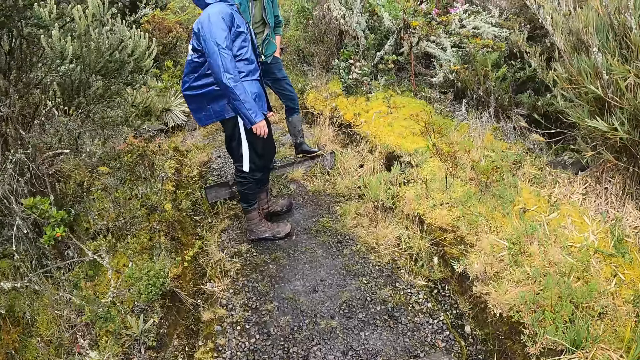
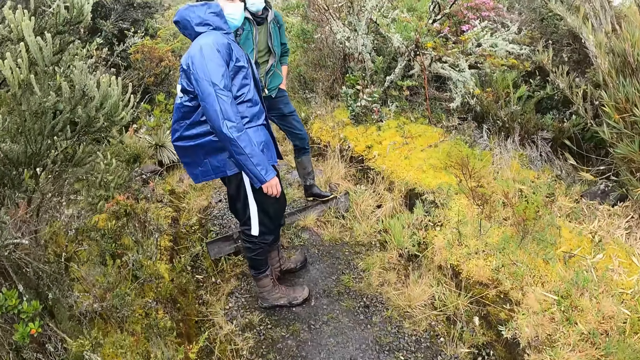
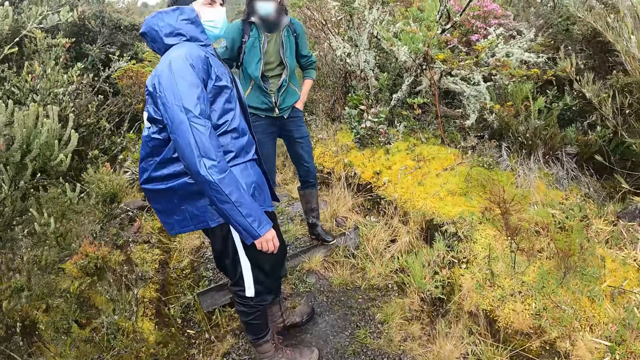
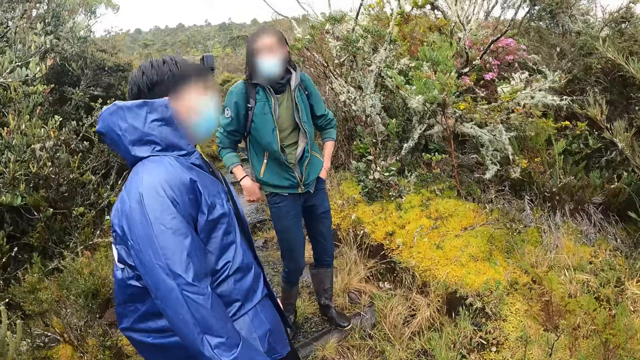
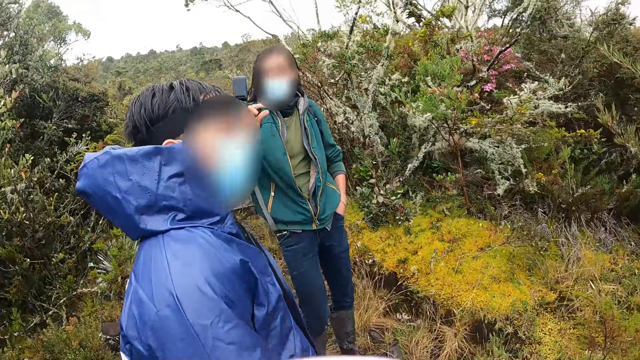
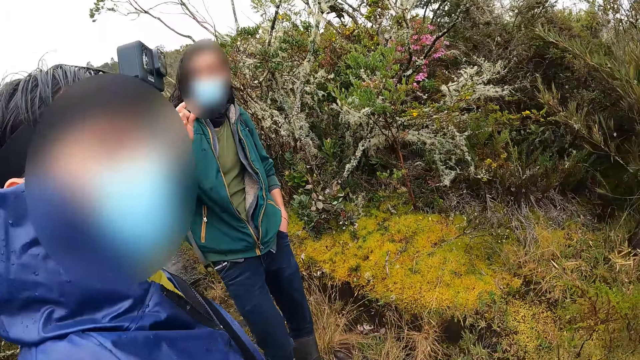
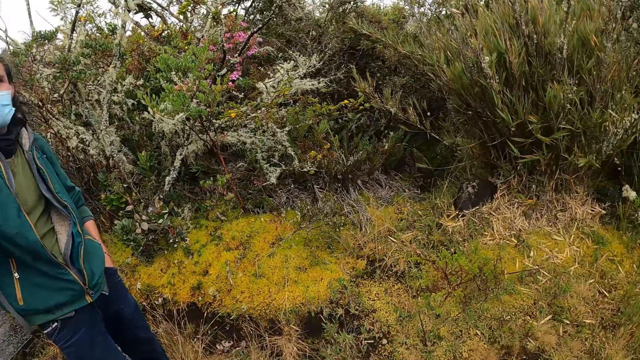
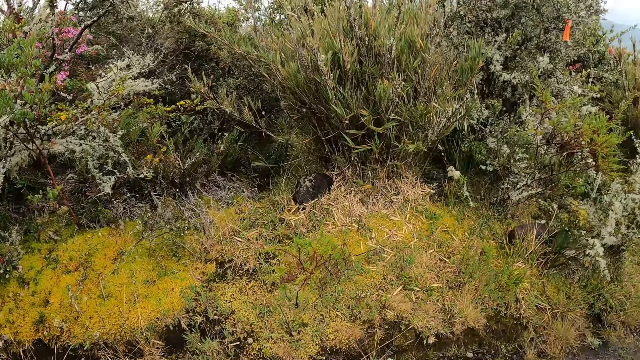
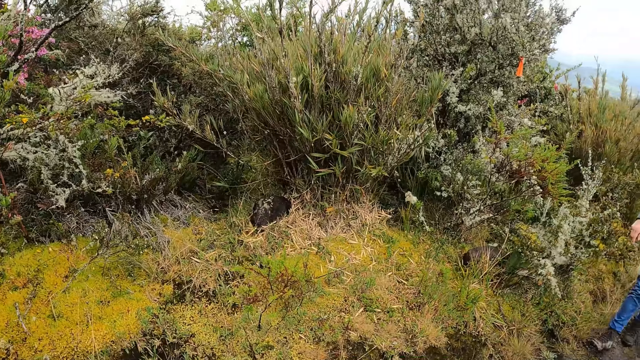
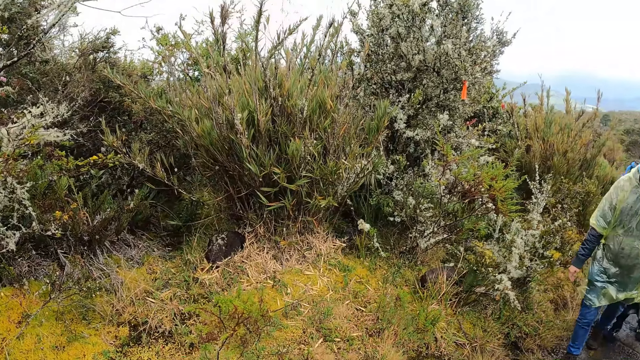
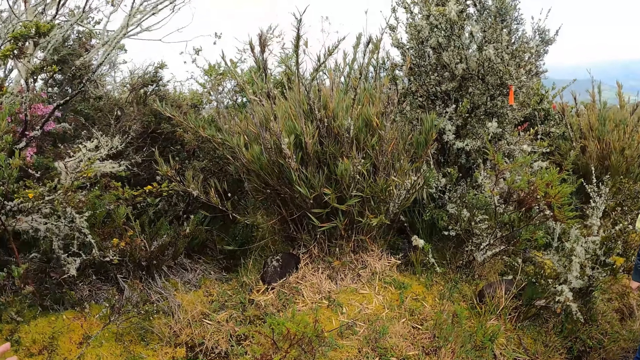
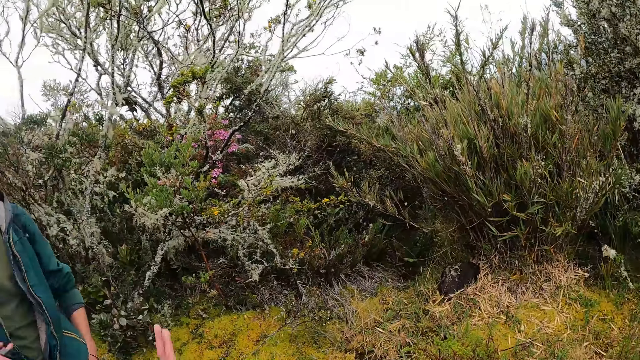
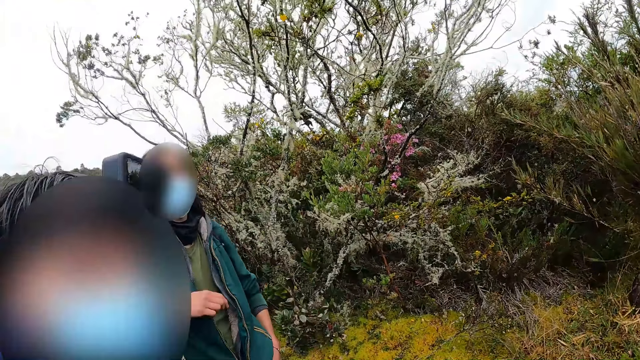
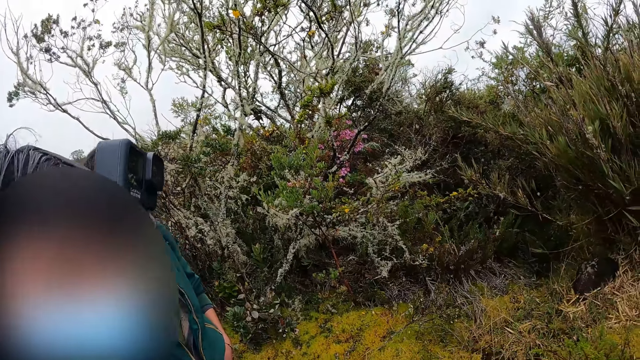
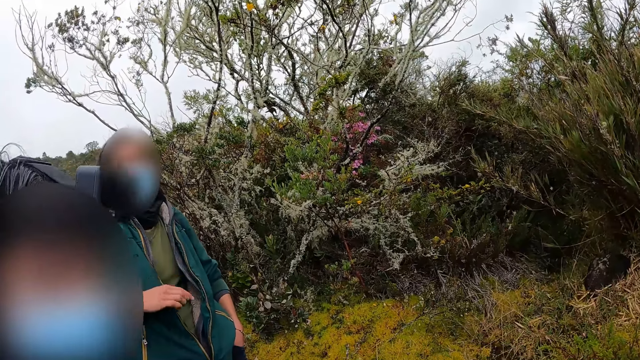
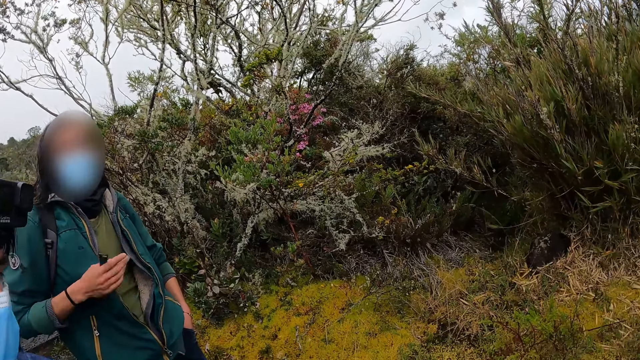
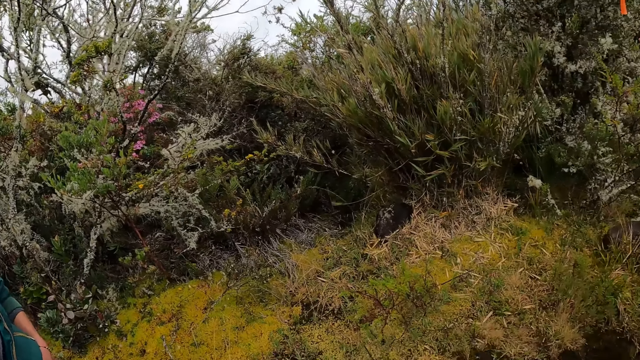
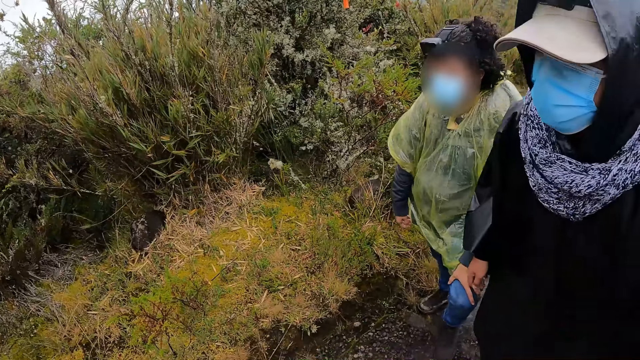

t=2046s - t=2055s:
A man interacts with another man. The camera wearer looks around. The first man swings a sternum of a bag with his right hand.

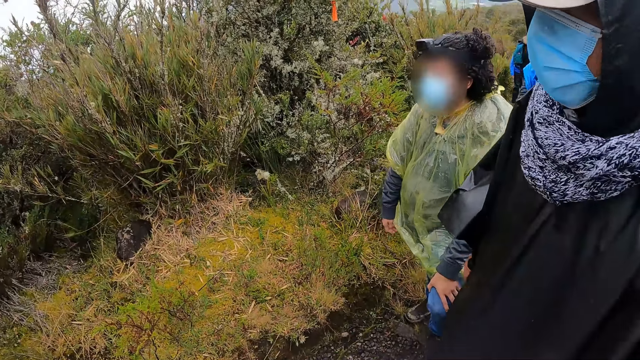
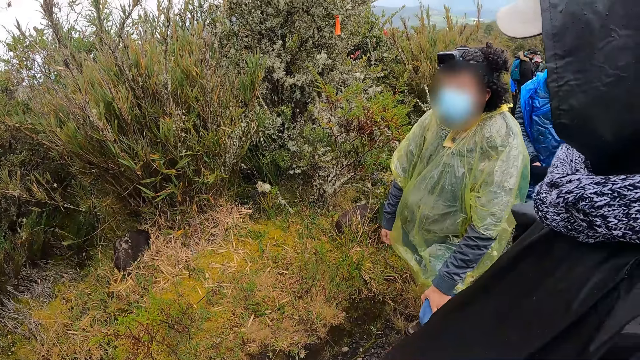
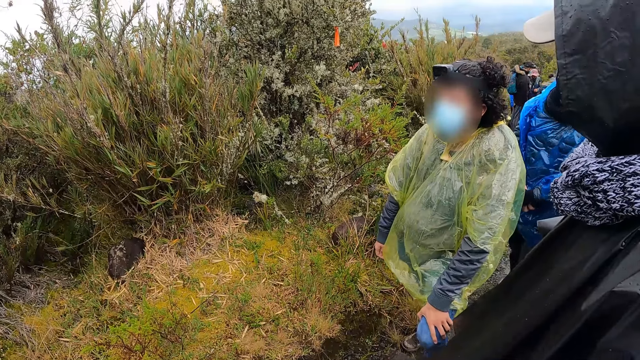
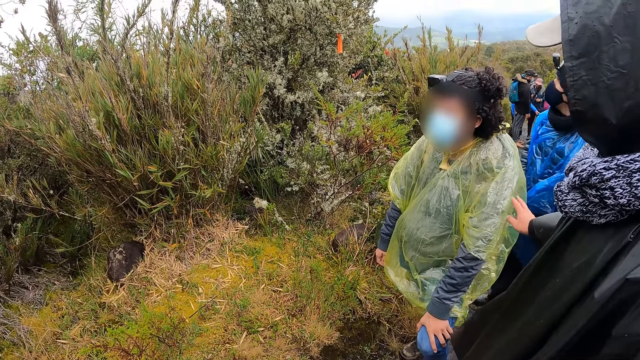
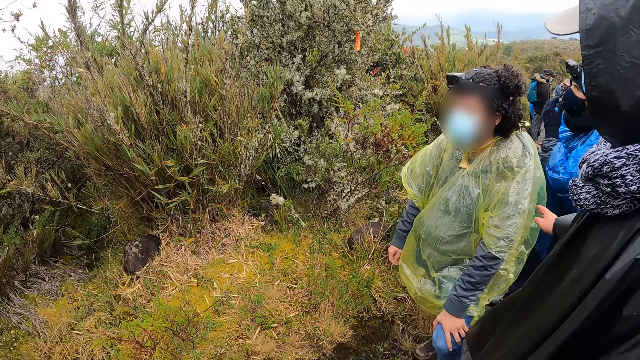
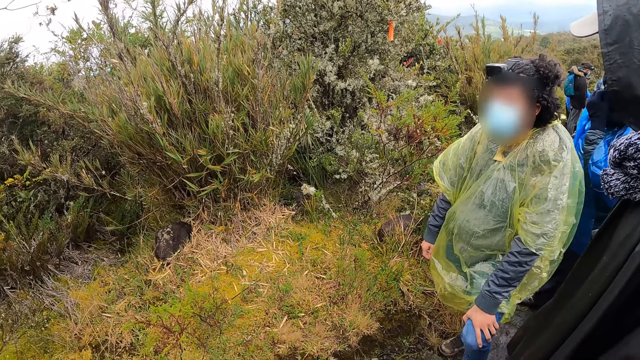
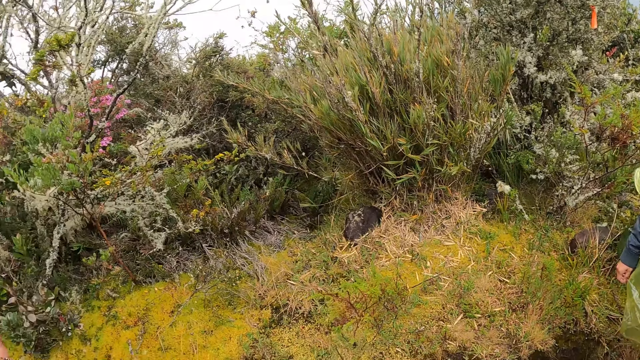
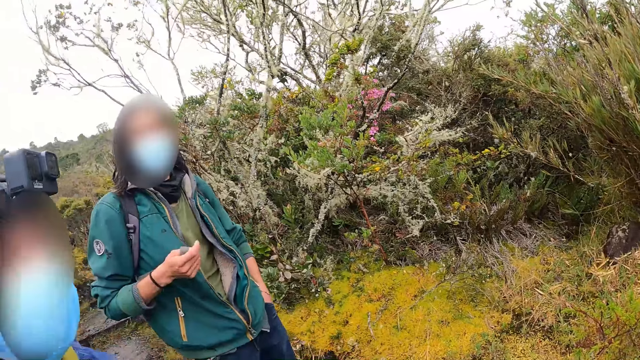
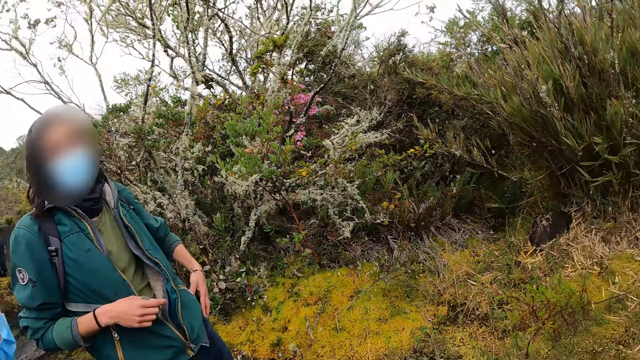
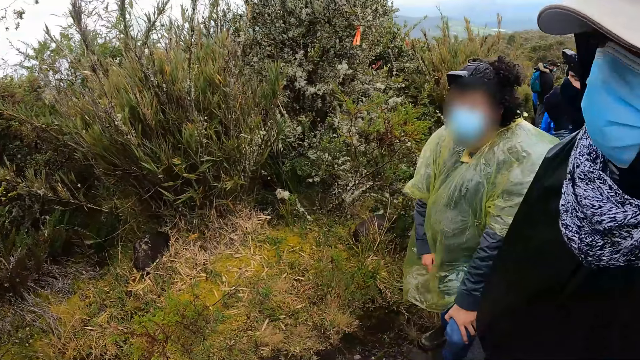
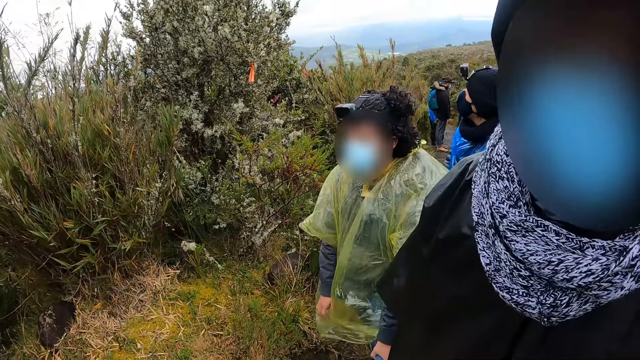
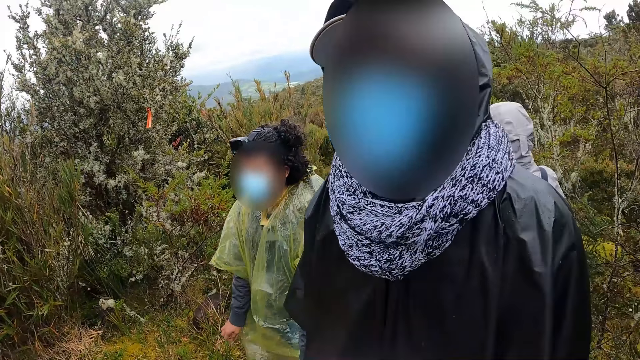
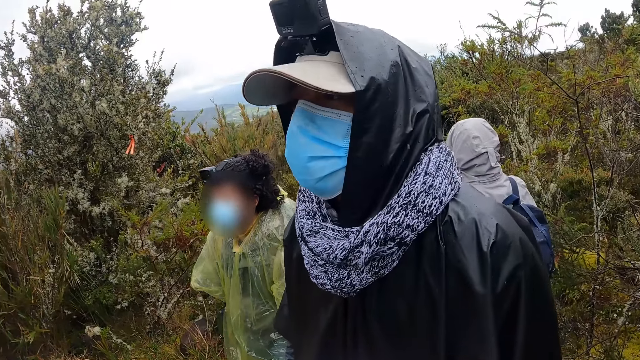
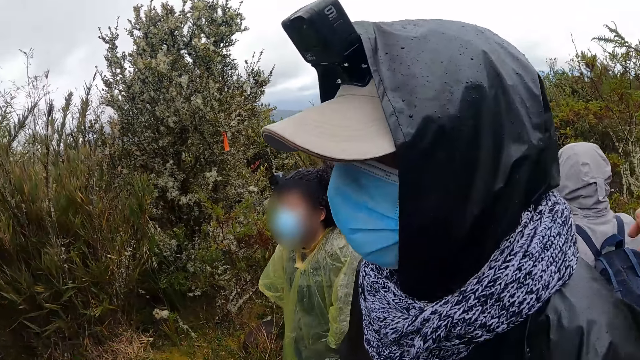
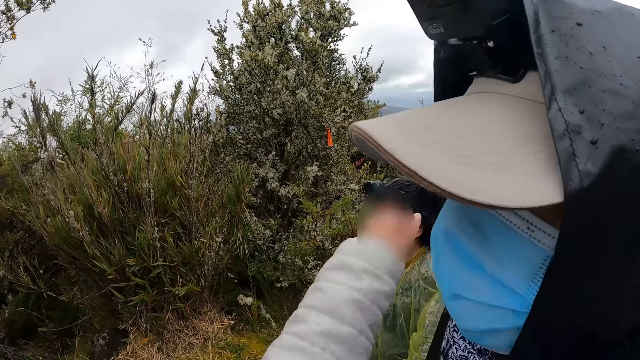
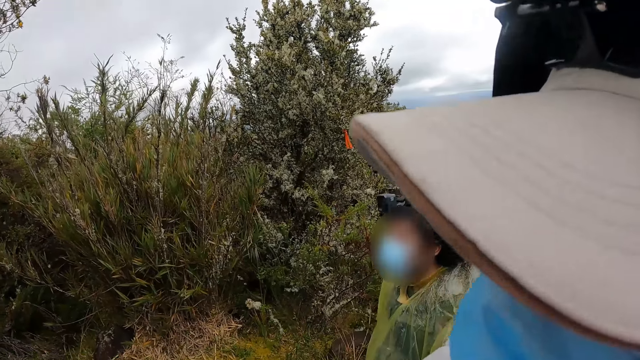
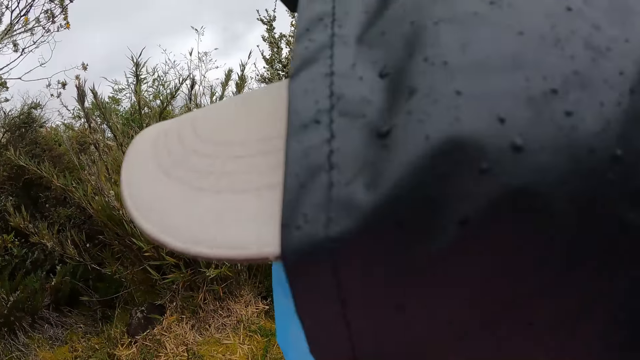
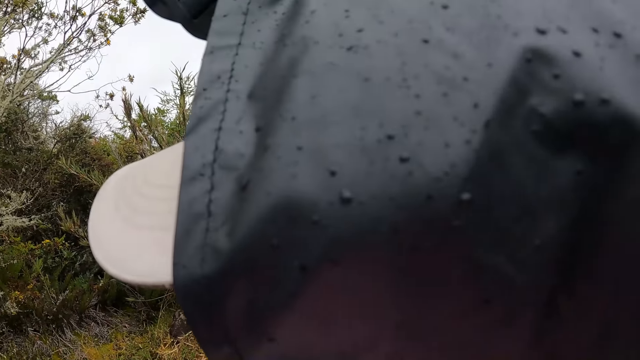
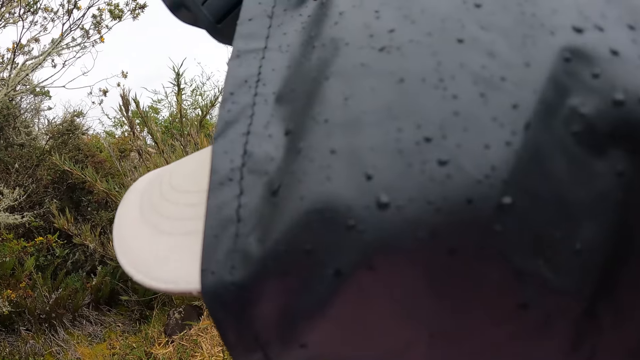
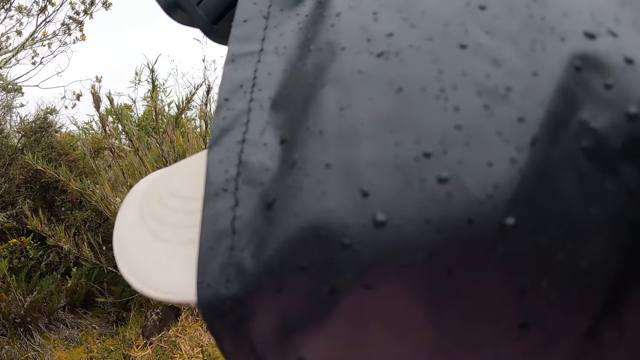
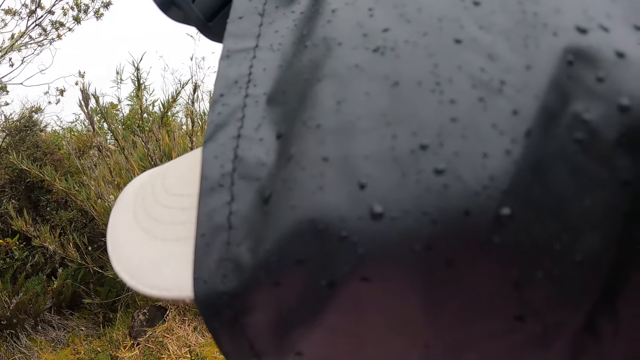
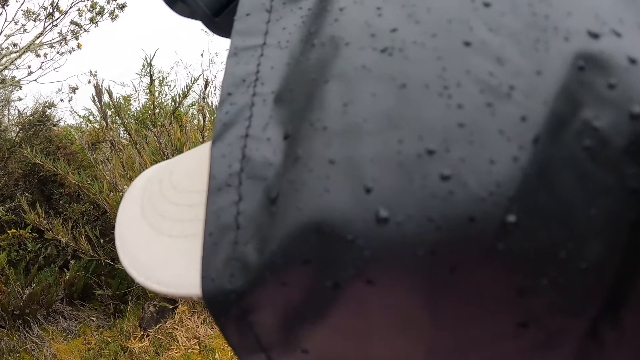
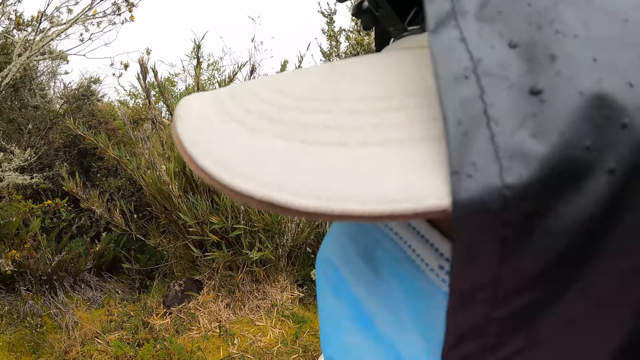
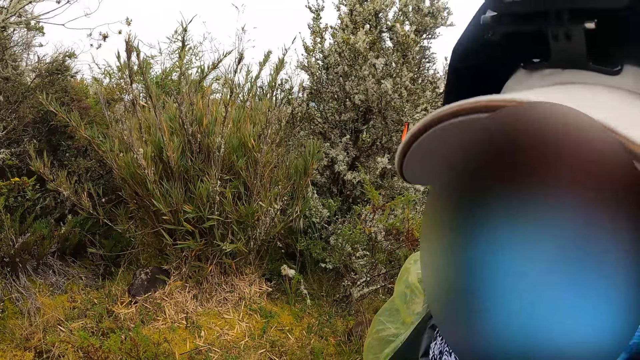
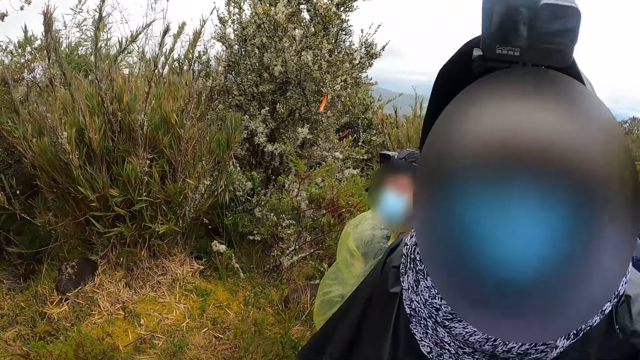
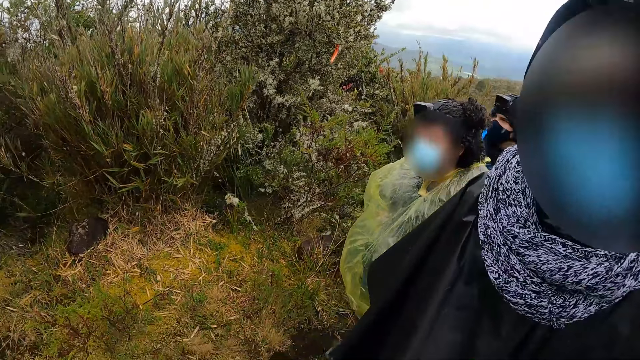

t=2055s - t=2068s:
A man taps another man with his right hand. A third man touches his nose mask with his left hand. The camera wearer interacts with the first man. They hug the first man.
